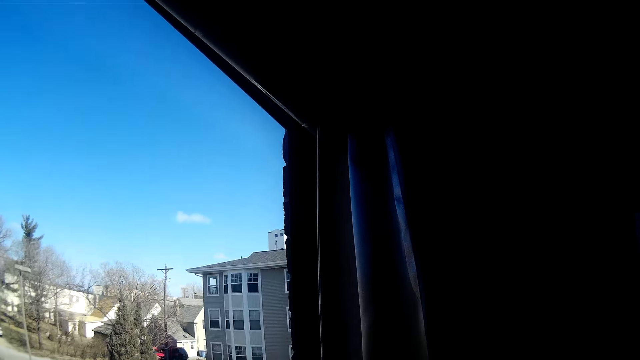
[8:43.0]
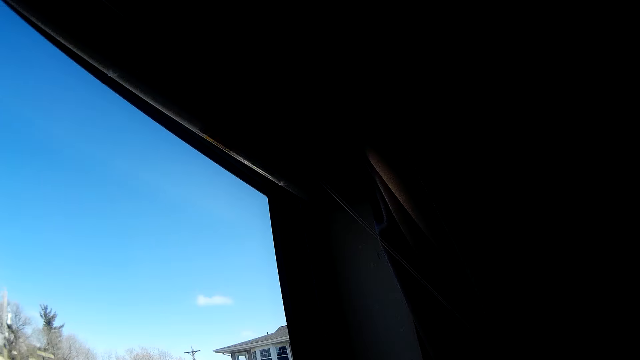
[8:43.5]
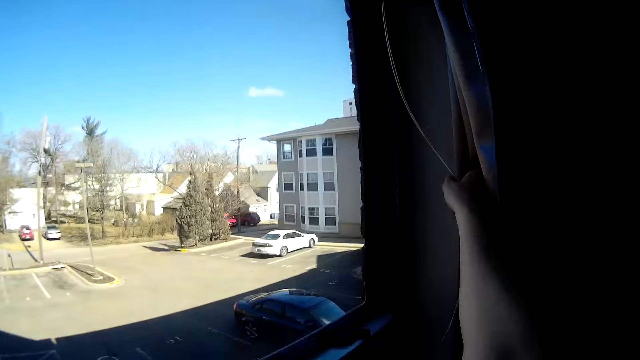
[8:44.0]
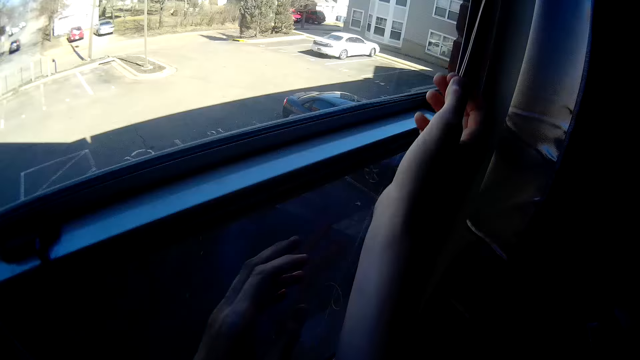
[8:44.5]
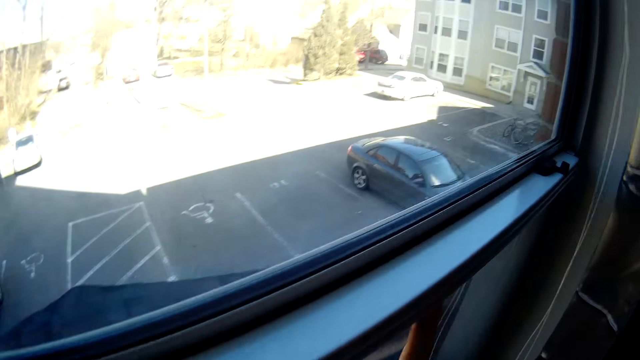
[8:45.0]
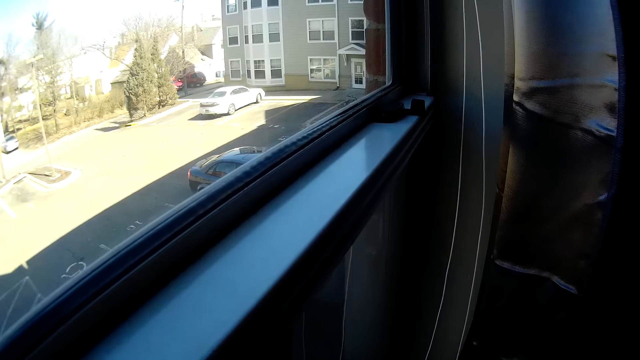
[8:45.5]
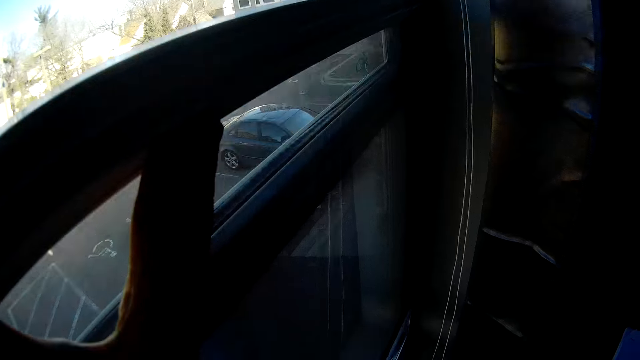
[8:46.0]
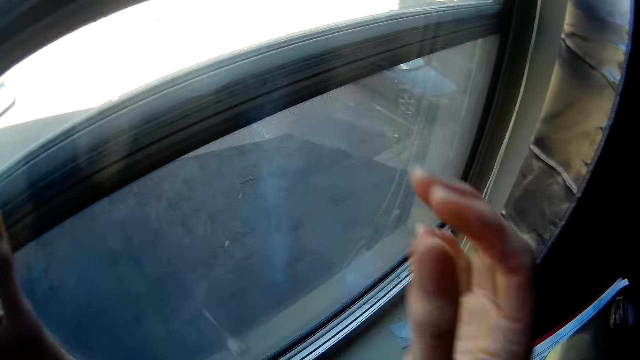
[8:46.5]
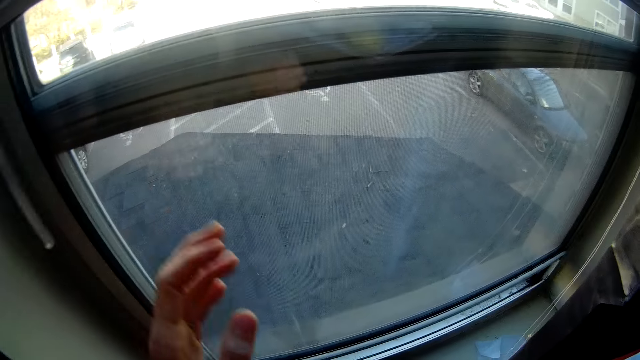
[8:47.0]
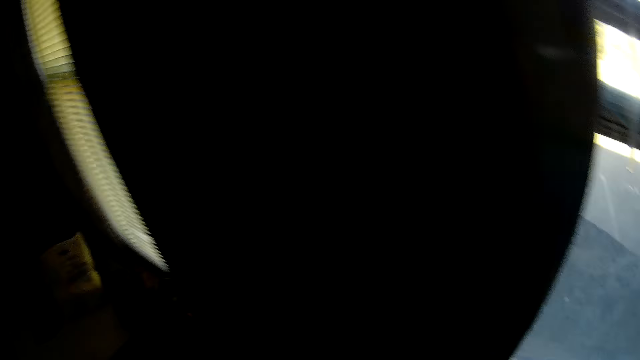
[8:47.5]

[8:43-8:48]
The camera wearer holds a ribbon. They push up a window screen.

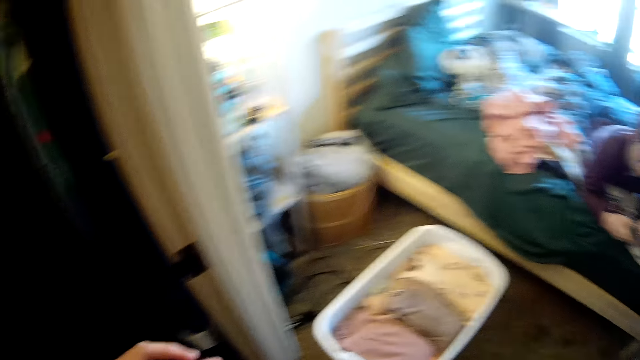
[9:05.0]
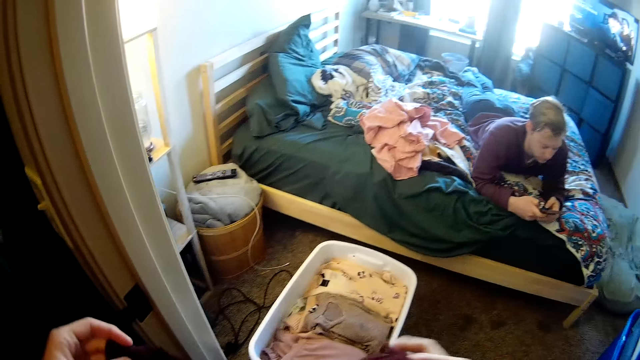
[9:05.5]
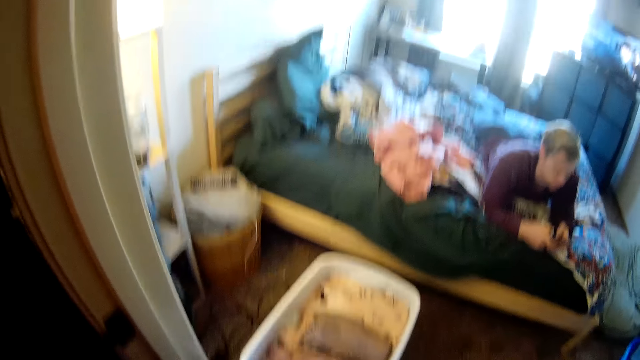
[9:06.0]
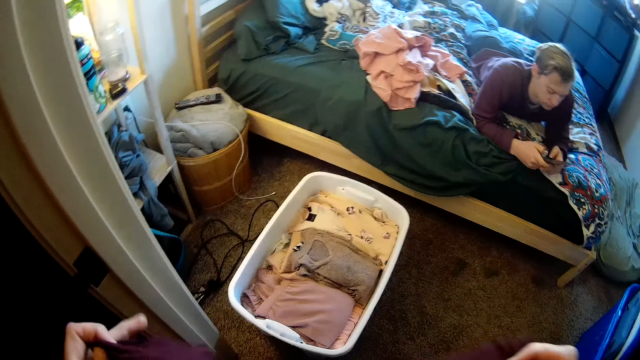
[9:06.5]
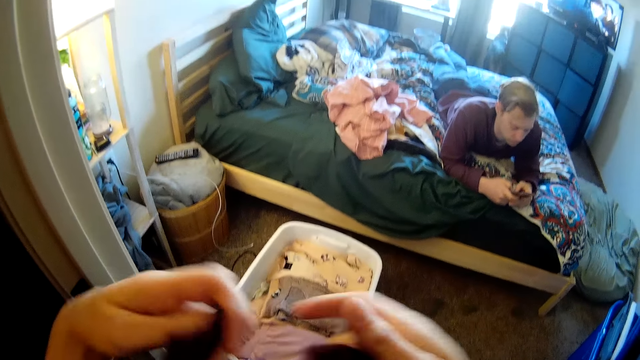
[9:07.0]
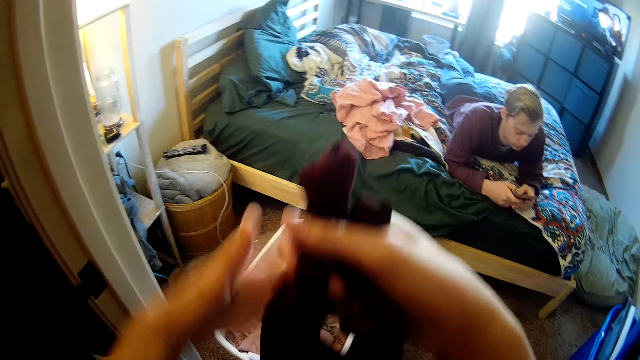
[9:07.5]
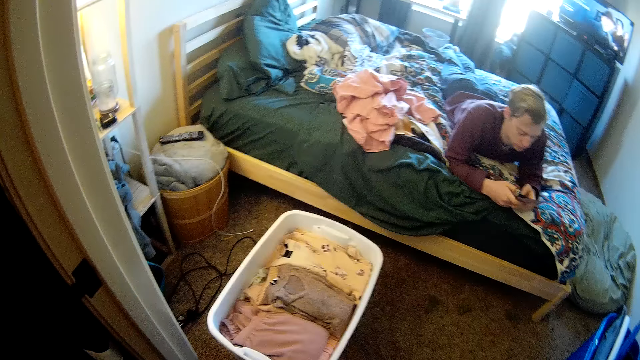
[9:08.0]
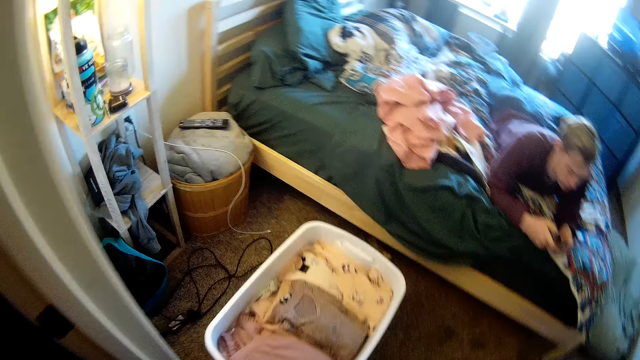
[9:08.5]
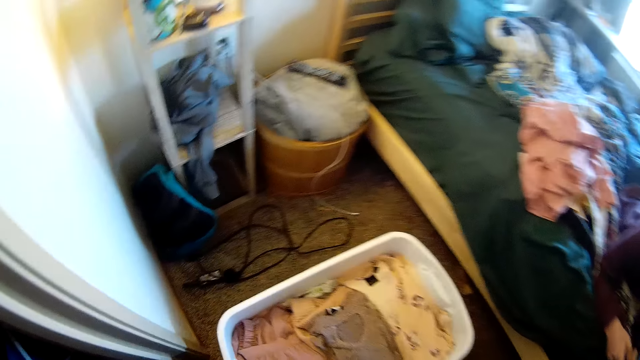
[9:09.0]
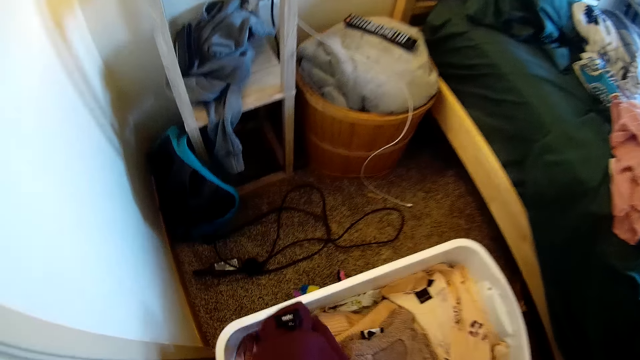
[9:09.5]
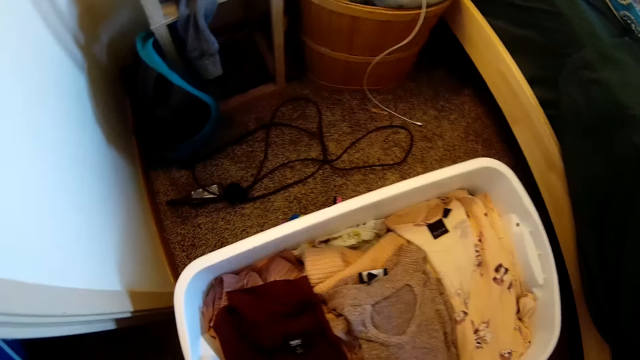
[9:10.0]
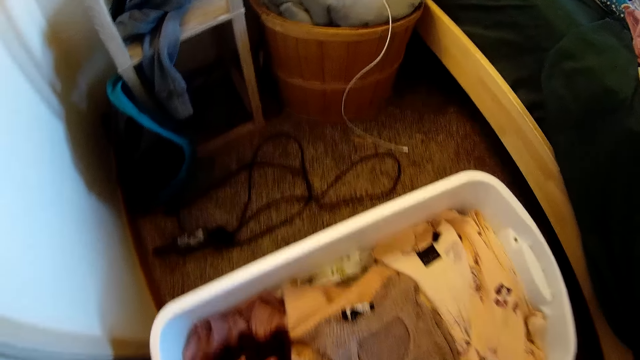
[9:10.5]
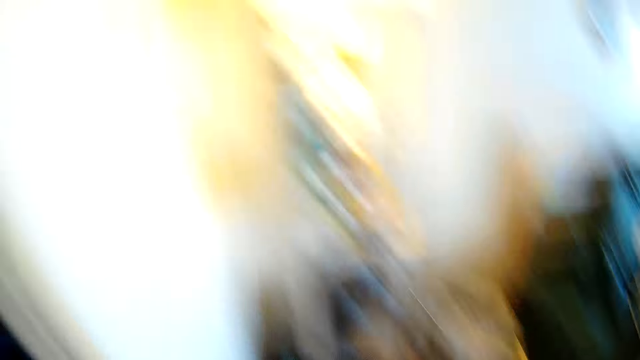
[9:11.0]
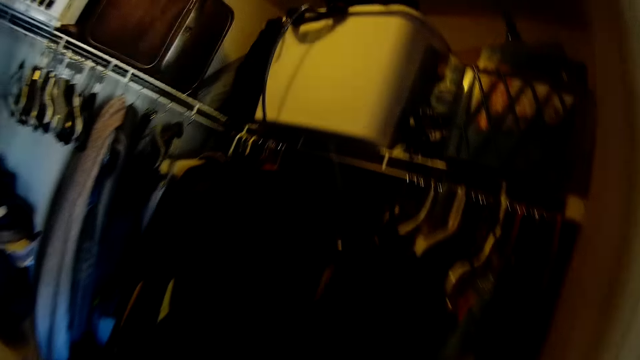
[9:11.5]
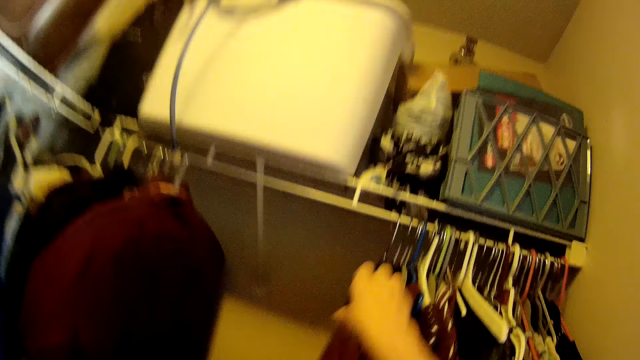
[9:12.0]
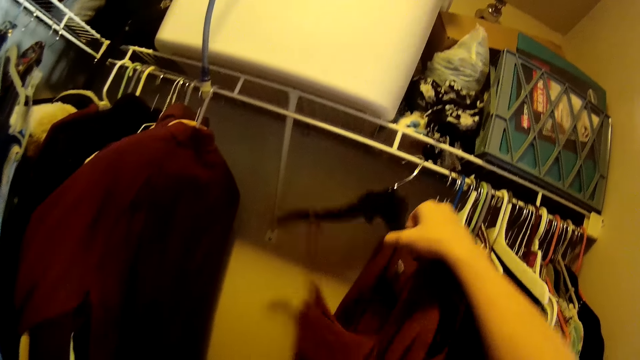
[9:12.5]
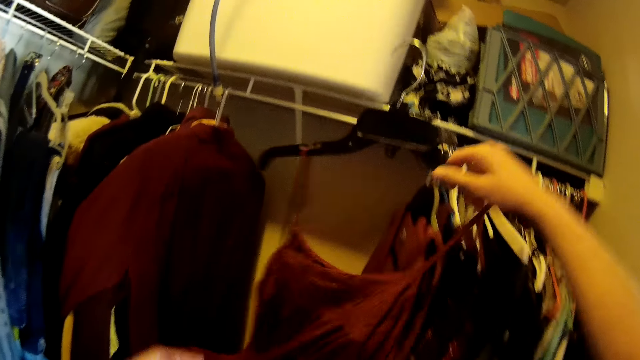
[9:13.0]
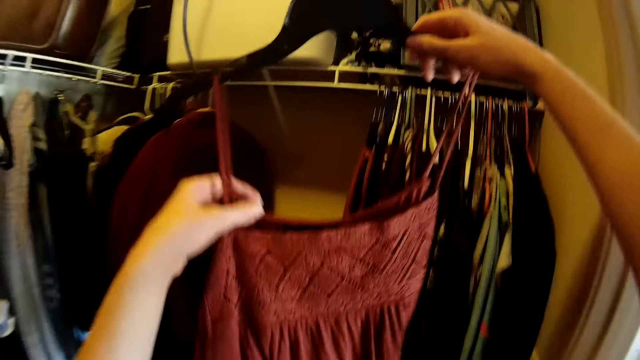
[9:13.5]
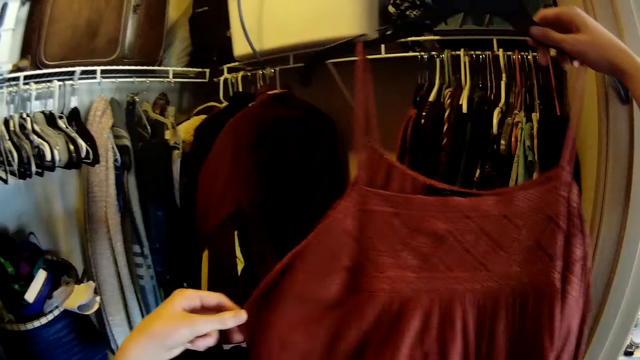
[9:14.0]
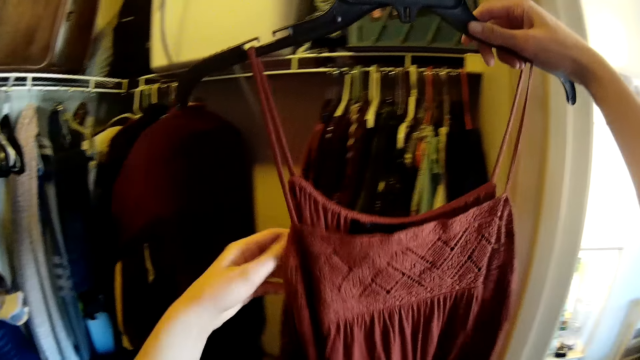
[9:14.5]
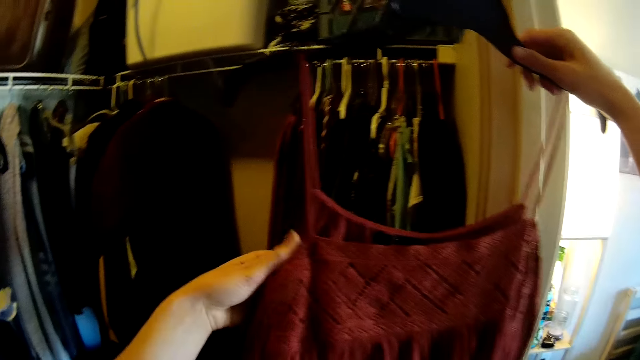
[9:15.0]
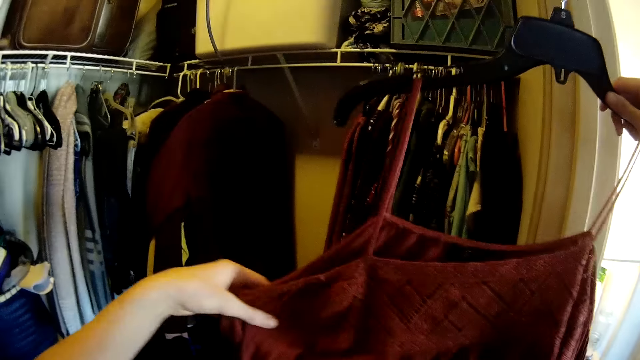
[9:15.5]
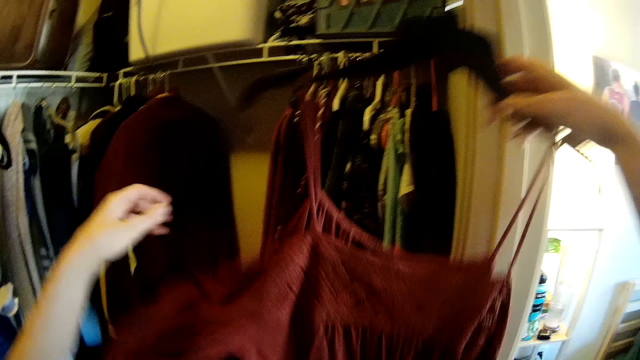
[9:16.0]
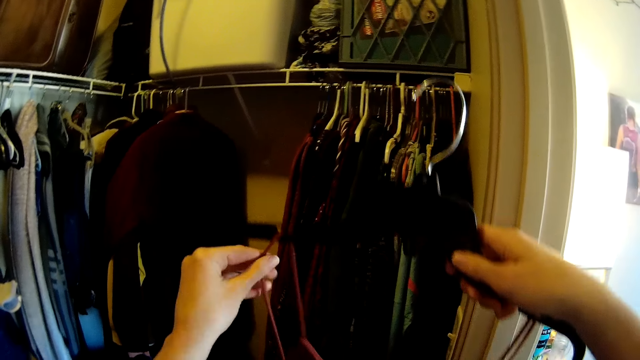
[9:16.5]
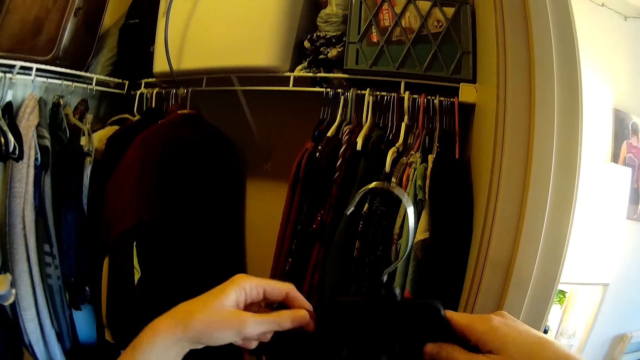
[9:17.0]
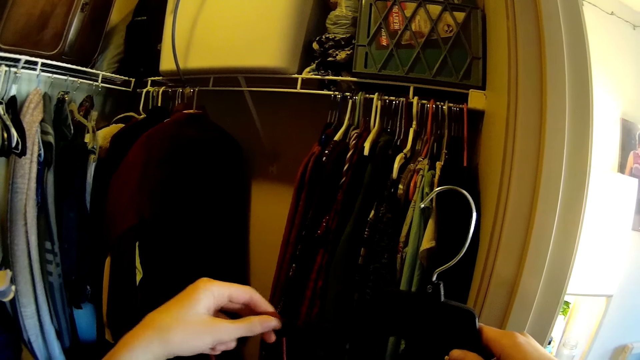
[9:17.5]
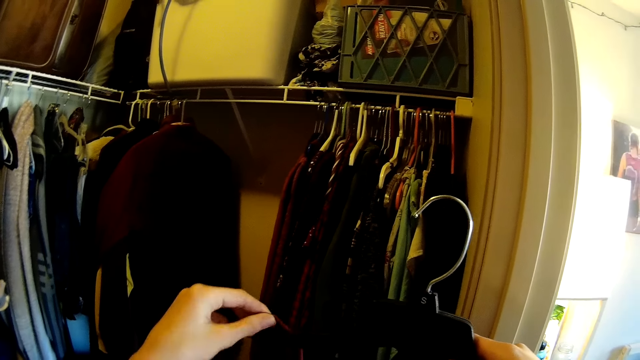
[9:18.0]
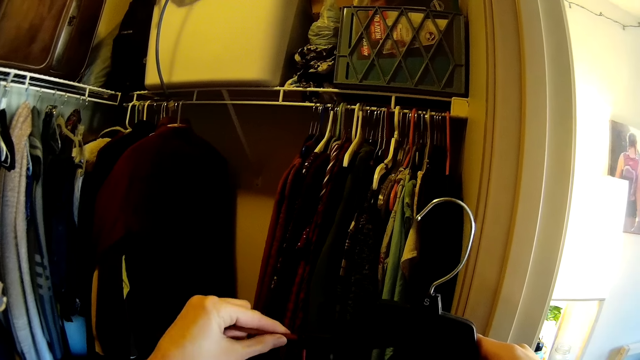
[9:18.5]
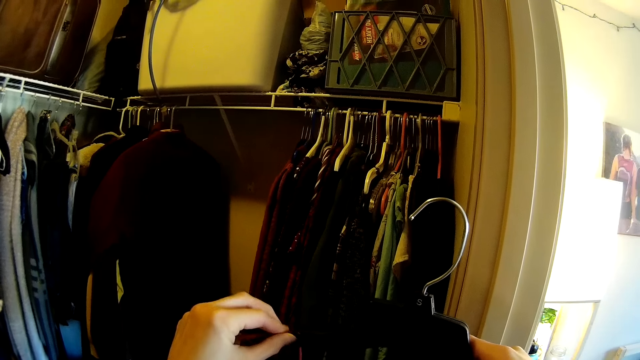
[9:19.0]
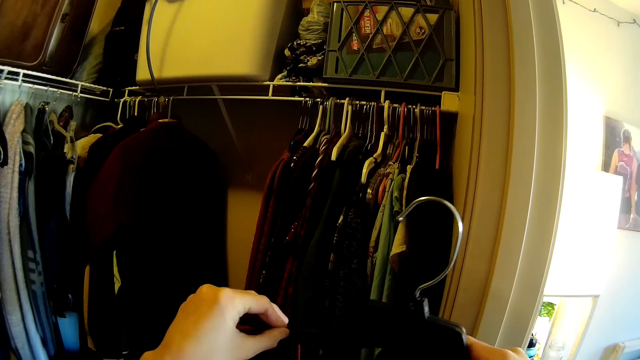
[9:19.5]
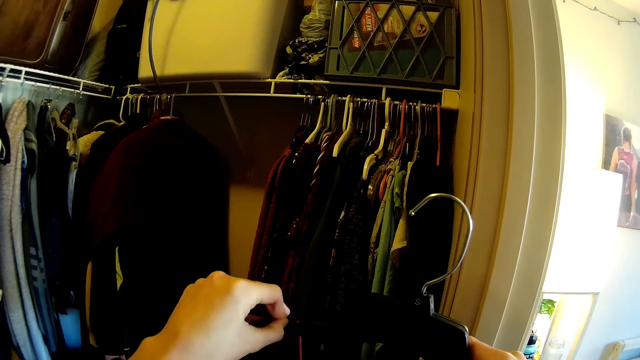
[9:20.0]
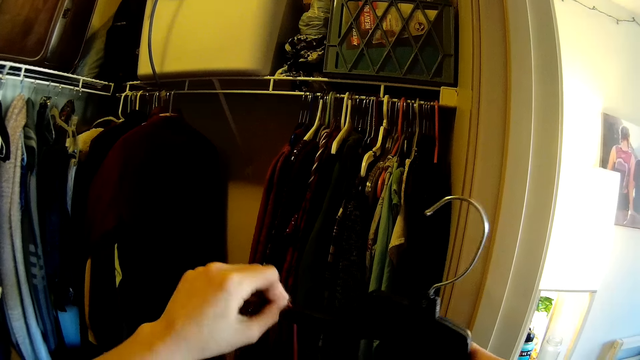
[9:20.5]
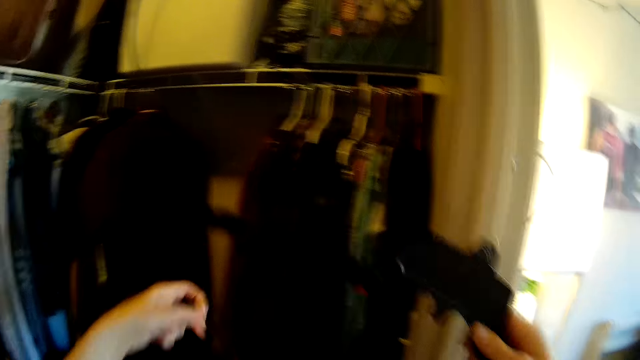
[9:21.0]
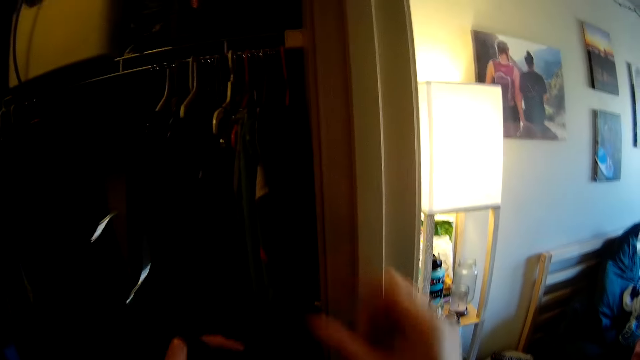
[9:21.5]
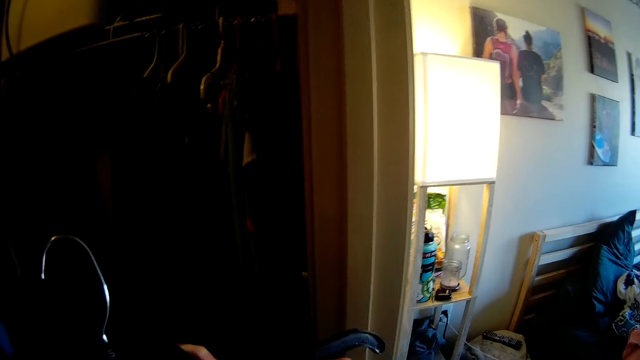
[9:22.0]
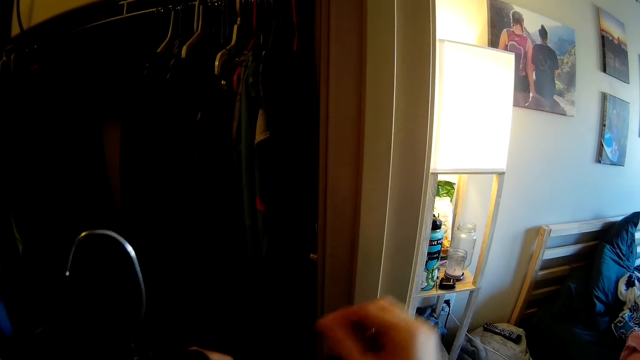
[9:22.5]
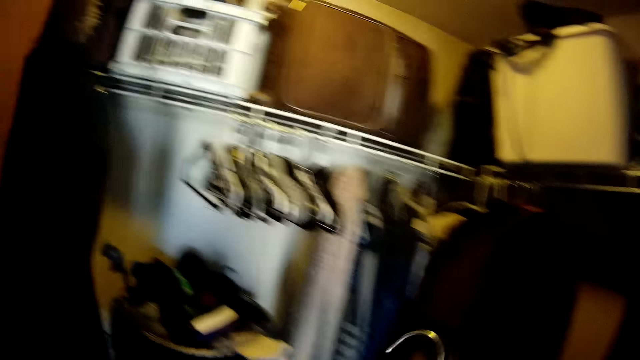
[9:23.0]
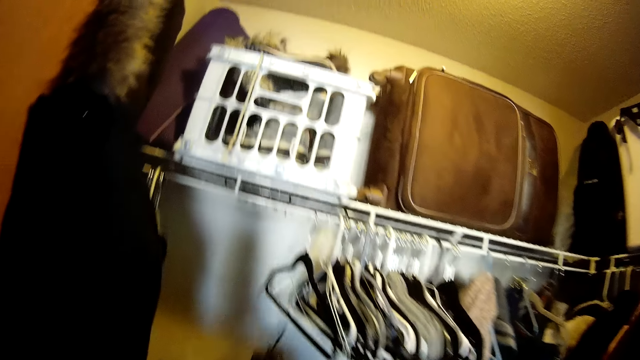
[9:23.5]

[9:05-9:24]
The camera wearer looks at a bucket. They fold a cloth. They put the cloth in the bucket. They move. They remove a hanger from a hanger rod. They pick a cloth from a cloth stand. They remove the cloth from the hanger with hands.
